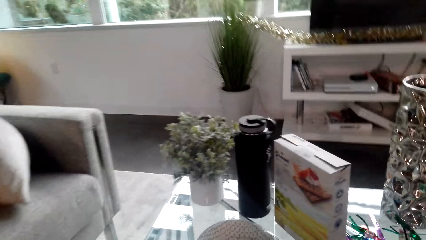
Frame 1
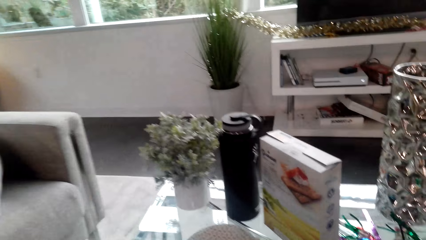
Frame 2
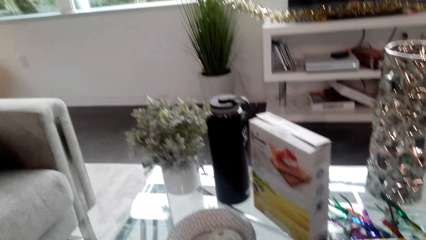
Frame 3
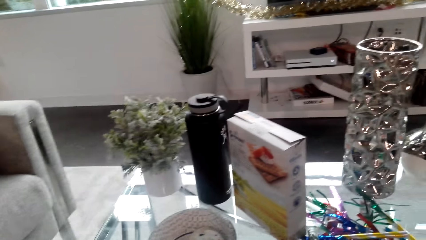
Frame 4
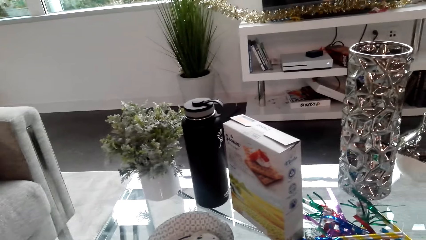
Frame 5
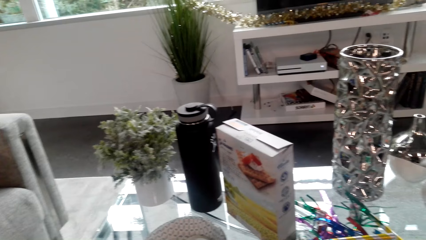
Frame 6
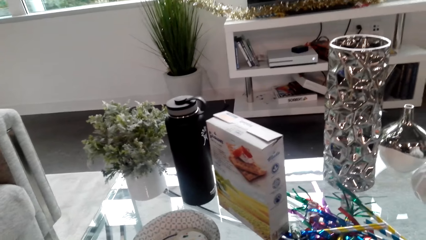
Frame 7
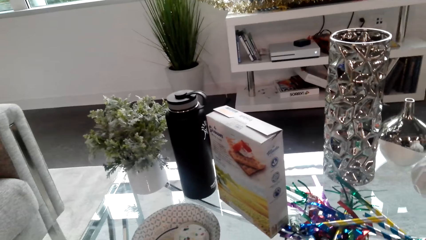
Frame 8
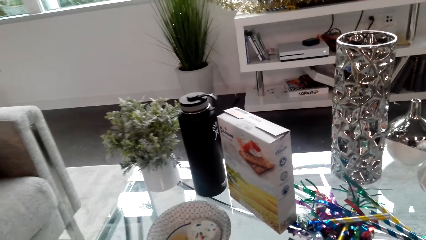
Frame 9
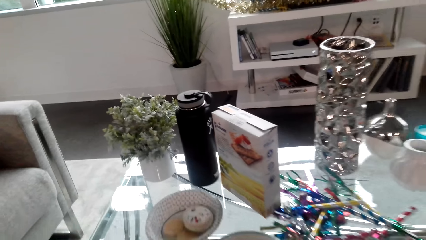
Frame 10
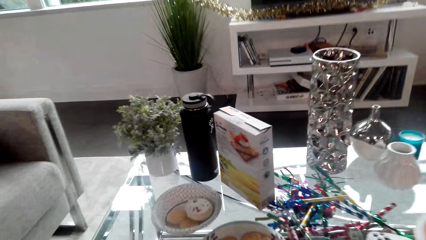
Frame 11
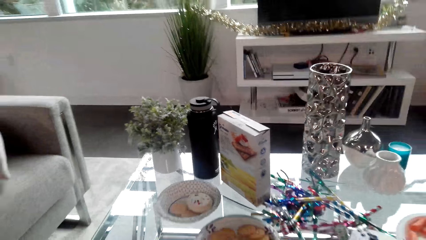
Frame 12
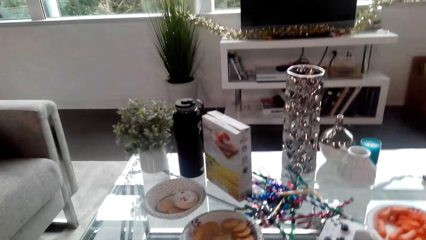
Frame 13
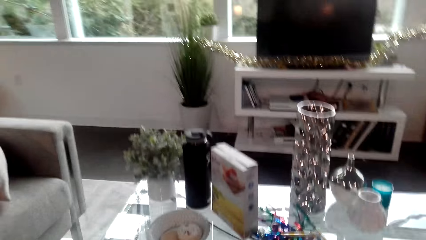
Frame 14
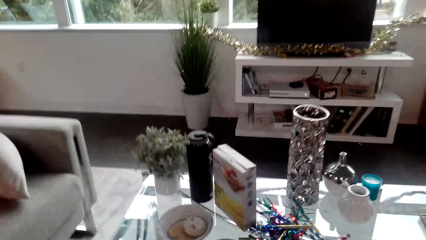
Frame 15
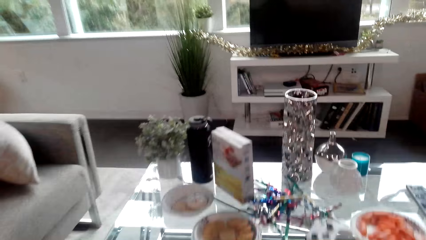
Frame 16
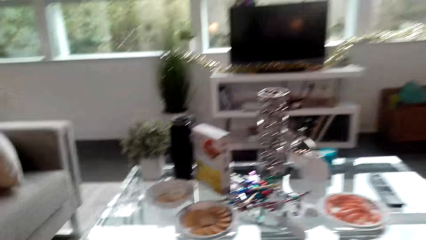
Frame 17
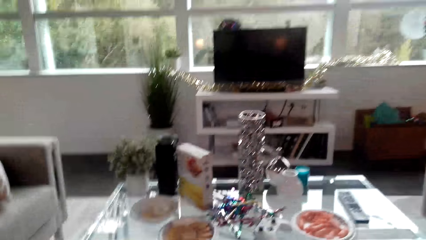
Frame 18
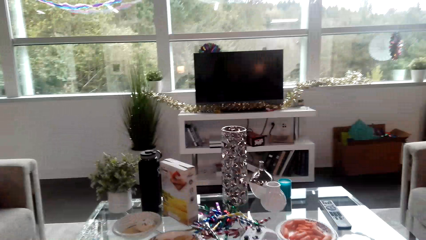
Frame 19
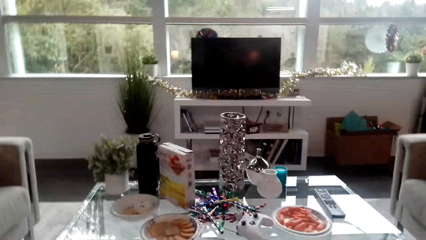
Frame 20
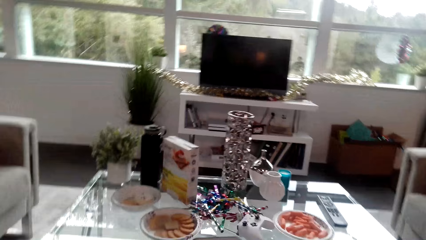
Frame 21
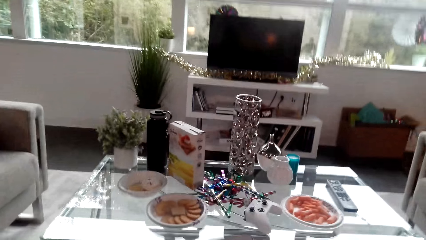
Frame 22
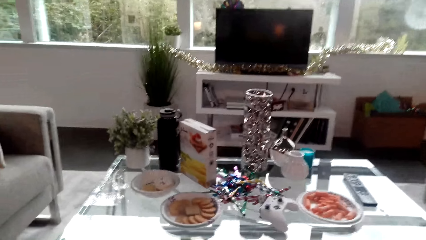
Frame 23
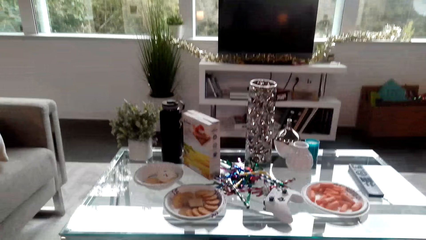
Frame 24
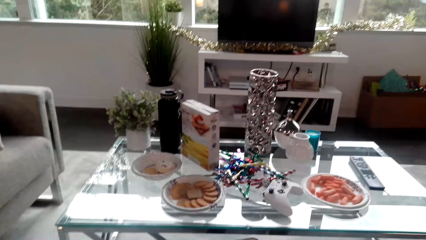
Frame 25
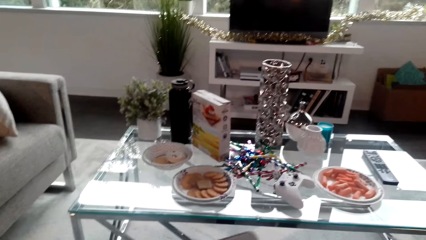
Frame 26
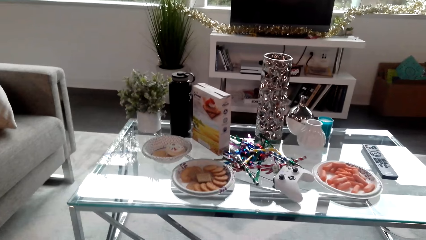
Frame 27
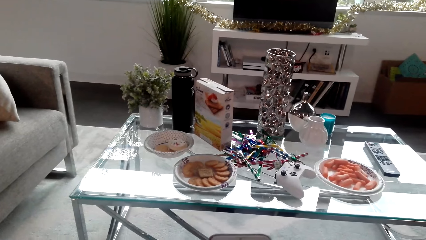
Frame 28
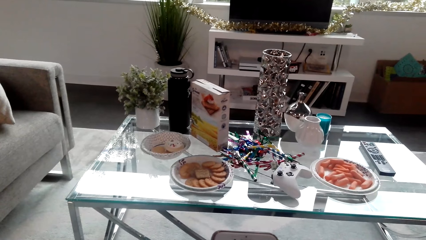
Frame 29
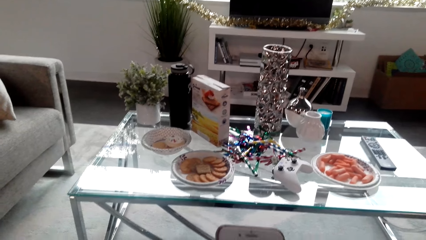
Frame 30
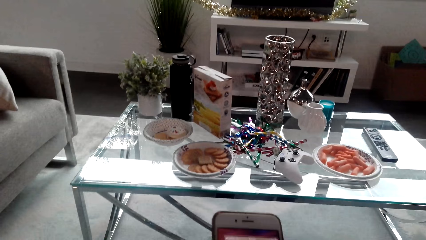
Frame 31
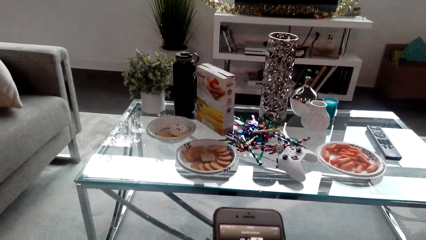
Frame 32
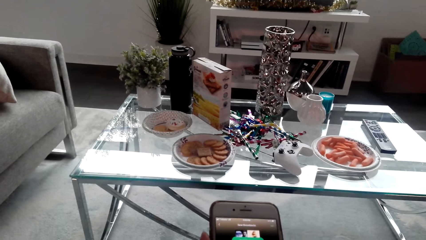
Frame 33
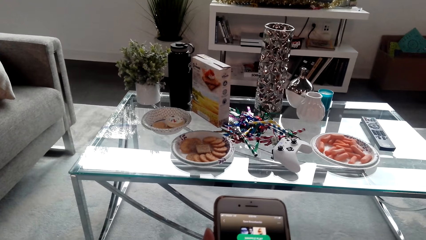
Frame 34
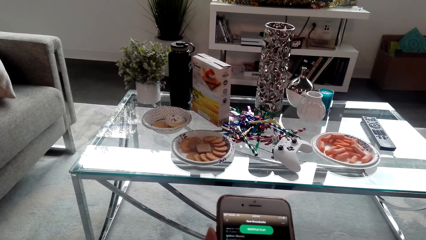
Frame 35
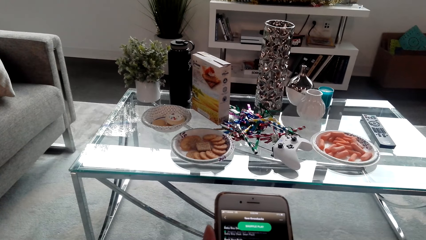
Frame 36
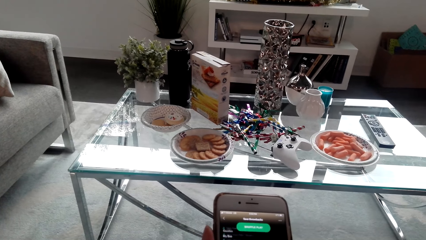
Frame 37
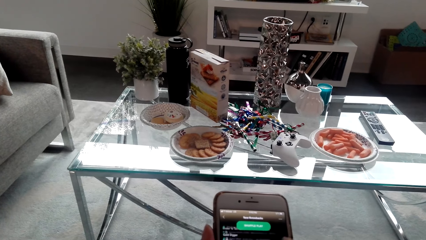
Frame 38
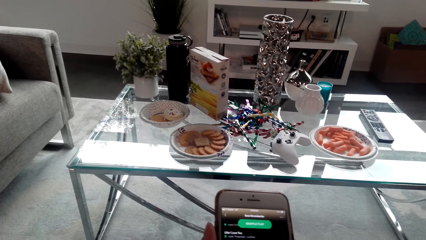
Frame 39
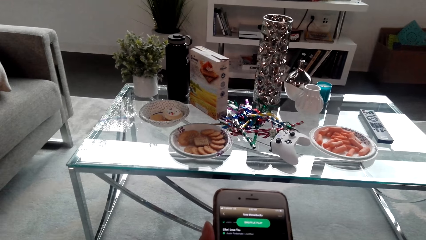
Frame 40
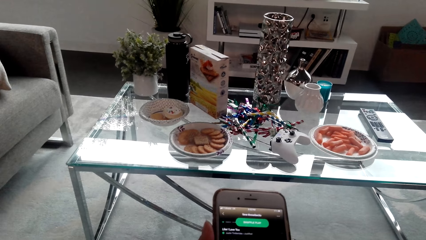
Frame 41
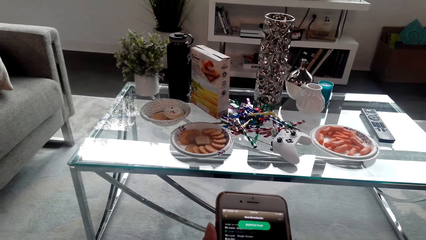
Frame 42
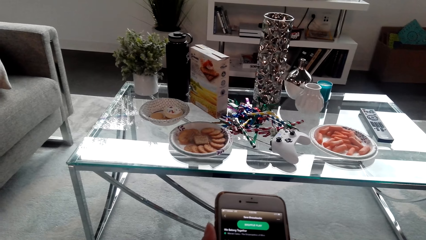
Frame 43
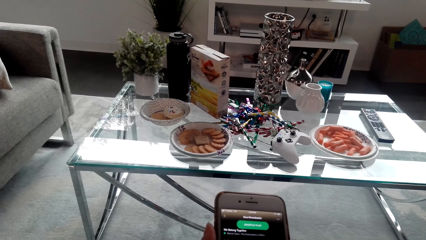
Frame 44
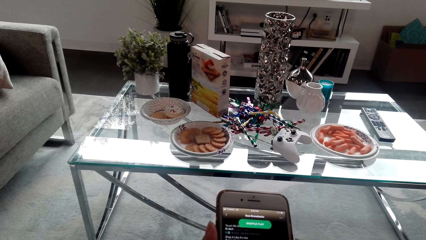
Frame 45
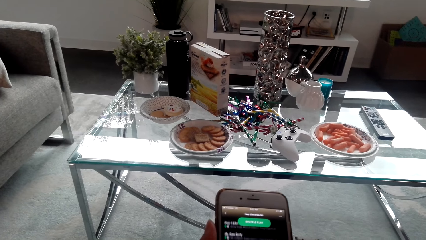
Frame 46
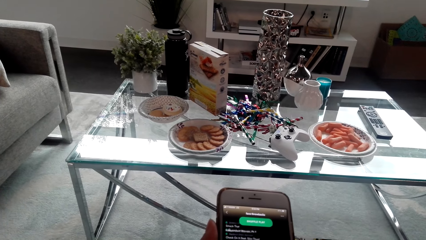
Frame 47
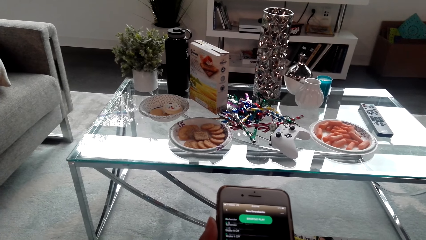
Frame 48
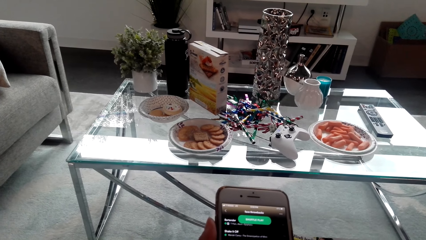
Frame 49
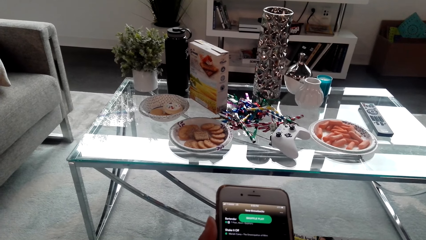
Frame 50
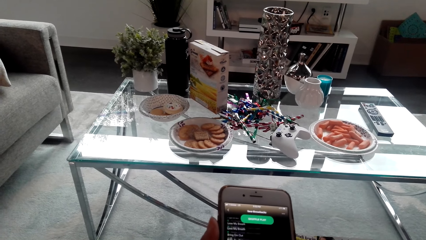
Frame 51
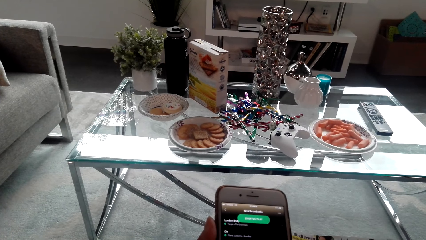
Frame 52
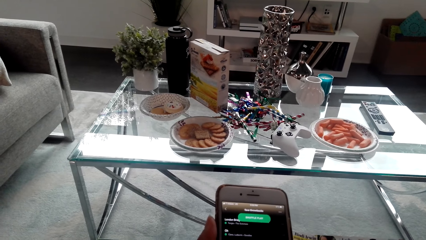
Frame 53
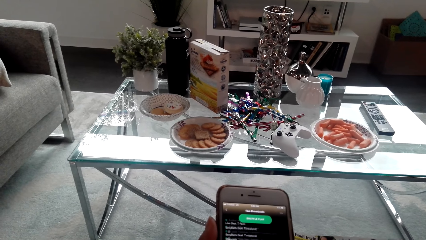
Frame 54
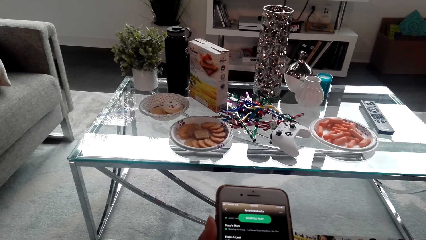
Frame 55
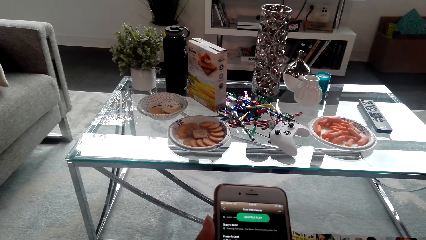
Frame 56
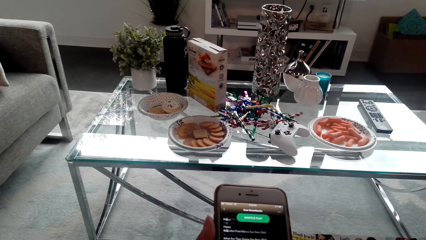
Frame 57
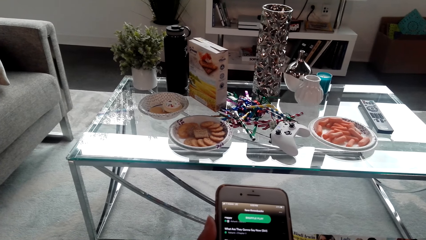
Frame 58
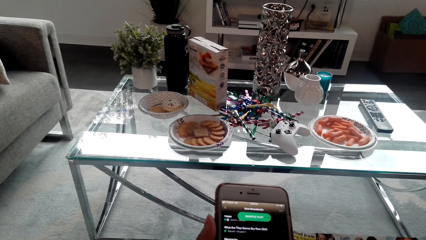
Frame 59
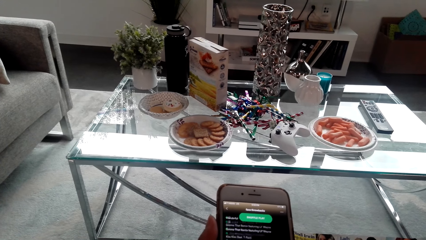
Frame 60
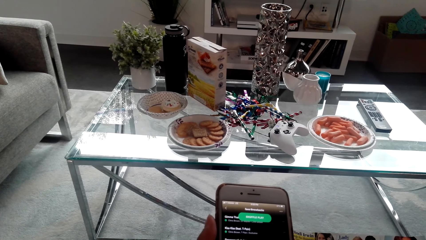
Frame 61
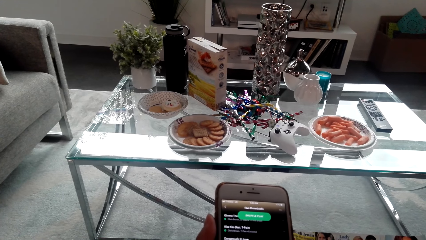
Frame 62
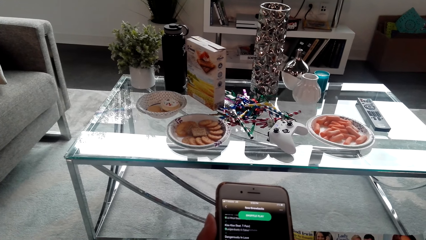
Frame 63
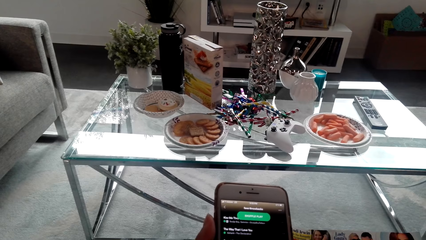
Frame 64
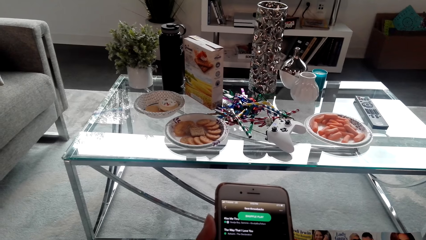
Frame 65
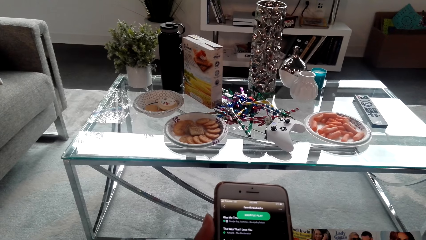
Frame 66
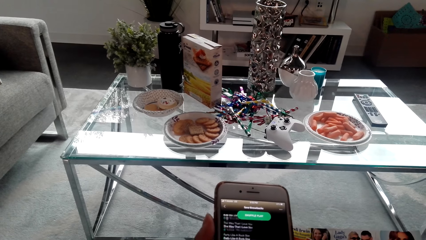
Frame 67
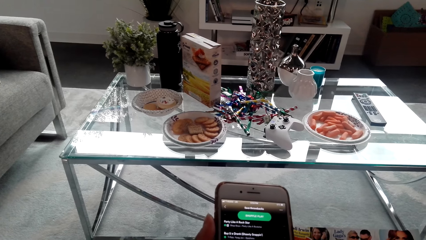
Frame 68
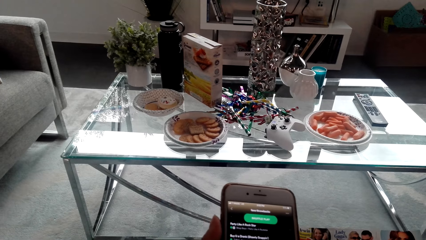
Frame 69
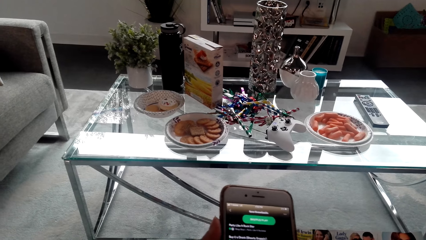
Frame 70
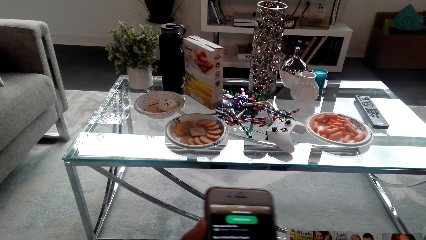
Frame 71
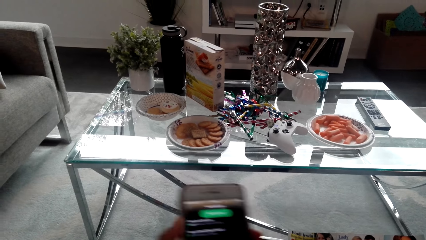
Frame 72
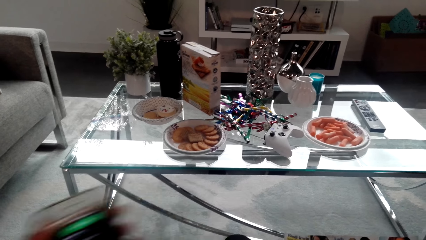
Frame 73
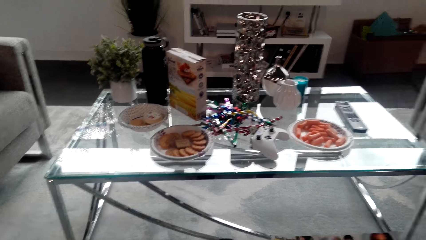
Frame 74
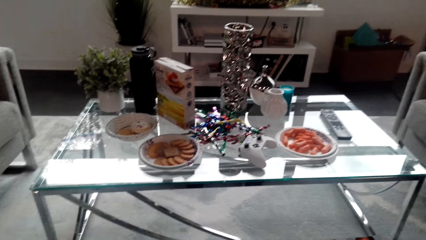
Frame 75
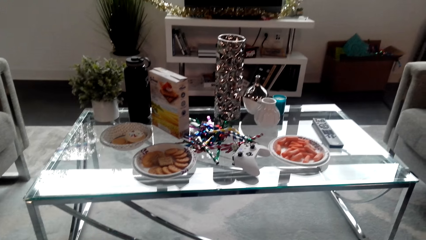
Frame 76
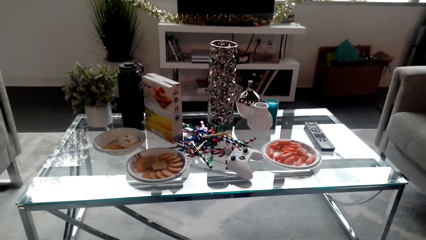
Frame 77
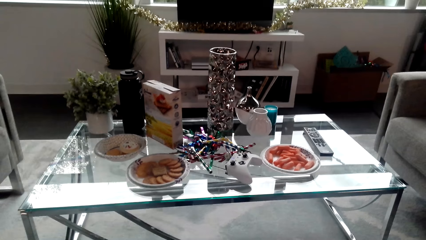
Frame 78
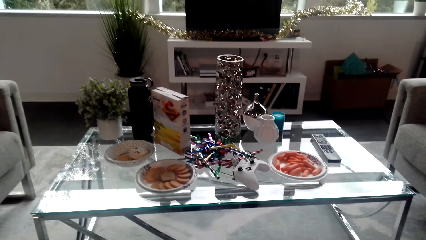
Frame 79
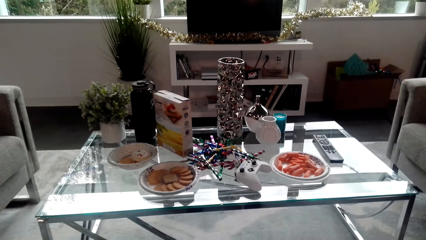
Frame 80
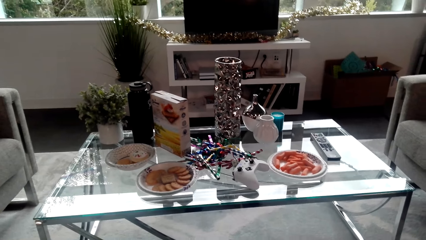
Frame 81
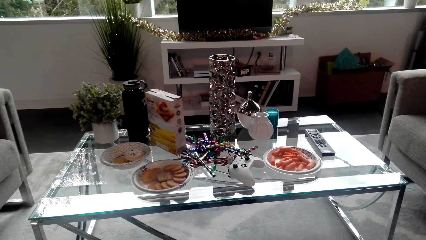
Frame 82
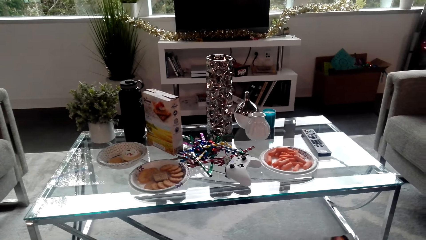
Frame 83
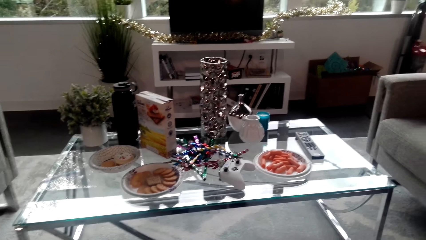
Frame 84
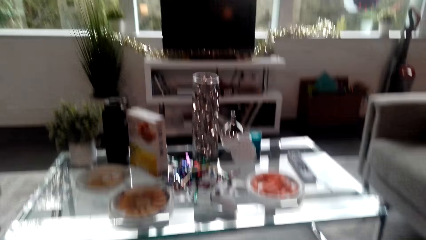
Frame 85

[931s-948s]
The camera wearer checks the phone.
